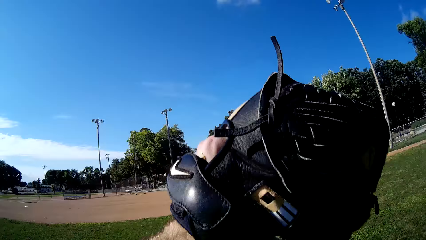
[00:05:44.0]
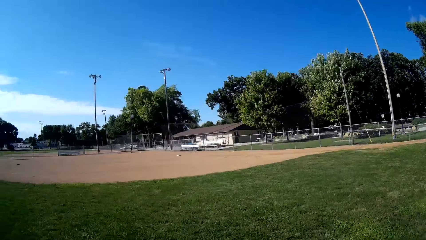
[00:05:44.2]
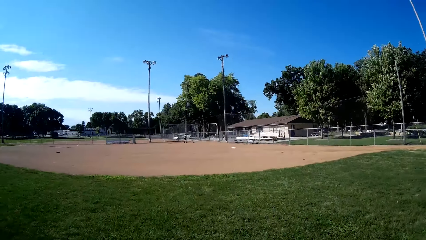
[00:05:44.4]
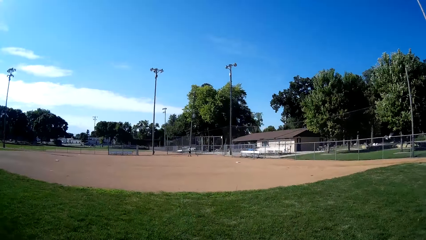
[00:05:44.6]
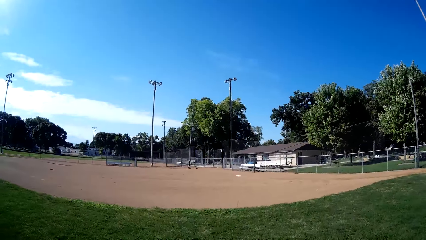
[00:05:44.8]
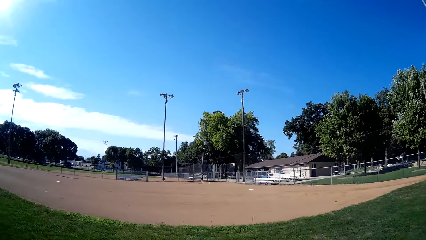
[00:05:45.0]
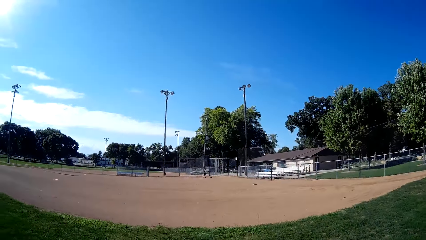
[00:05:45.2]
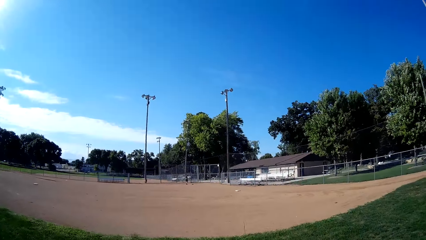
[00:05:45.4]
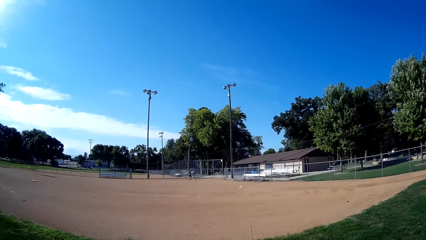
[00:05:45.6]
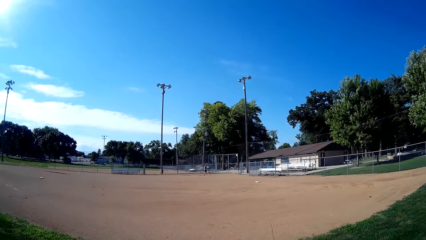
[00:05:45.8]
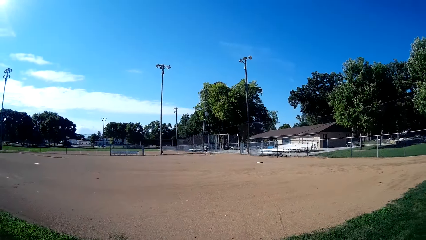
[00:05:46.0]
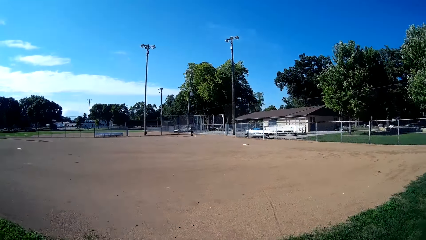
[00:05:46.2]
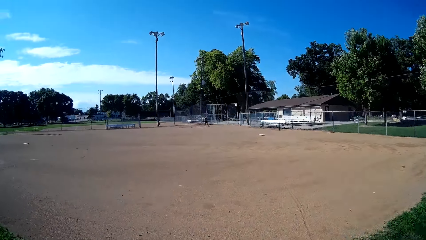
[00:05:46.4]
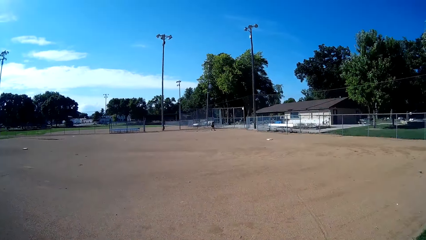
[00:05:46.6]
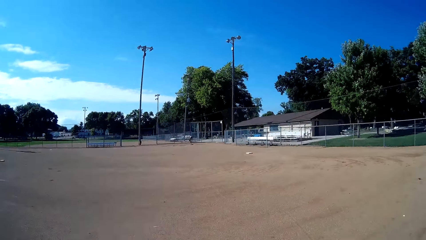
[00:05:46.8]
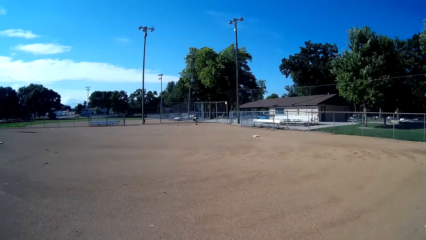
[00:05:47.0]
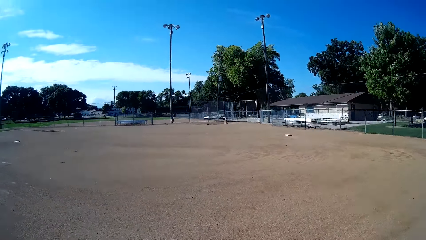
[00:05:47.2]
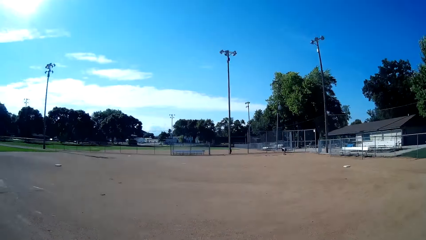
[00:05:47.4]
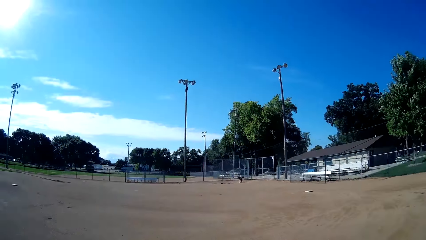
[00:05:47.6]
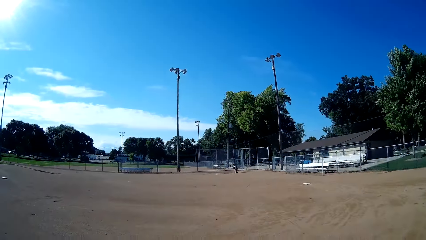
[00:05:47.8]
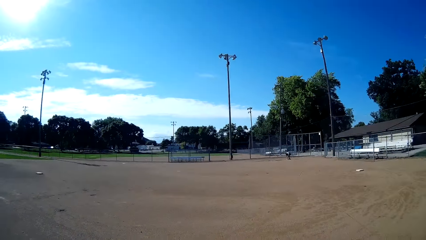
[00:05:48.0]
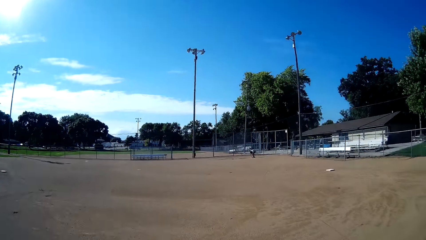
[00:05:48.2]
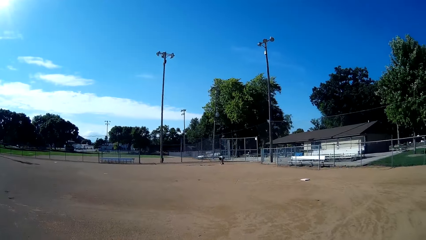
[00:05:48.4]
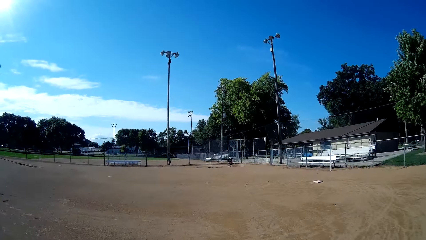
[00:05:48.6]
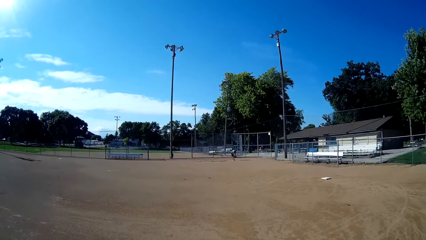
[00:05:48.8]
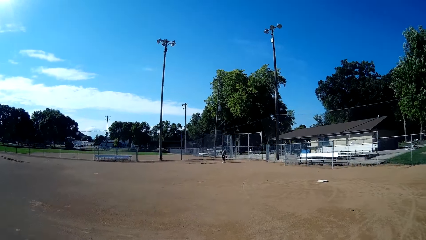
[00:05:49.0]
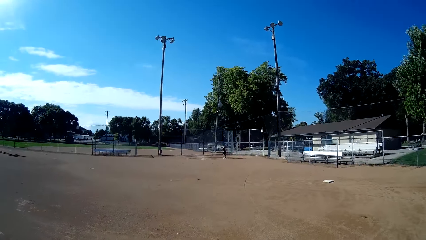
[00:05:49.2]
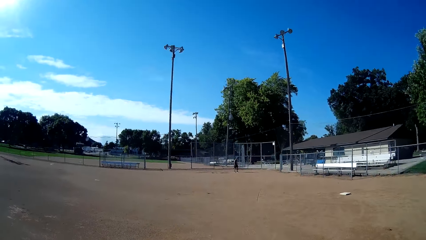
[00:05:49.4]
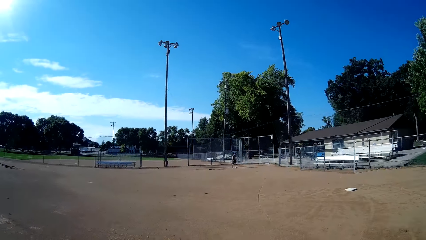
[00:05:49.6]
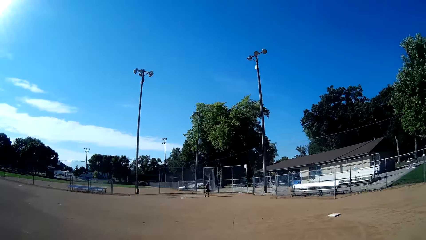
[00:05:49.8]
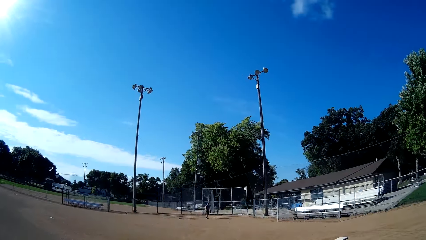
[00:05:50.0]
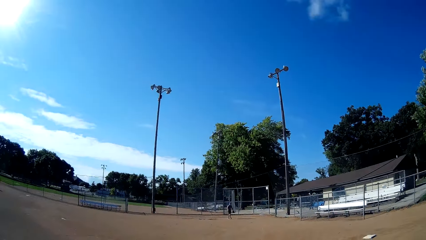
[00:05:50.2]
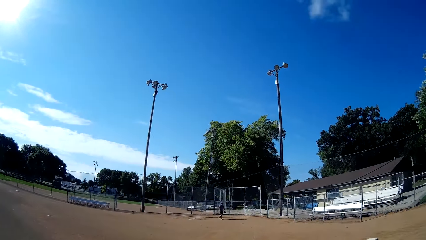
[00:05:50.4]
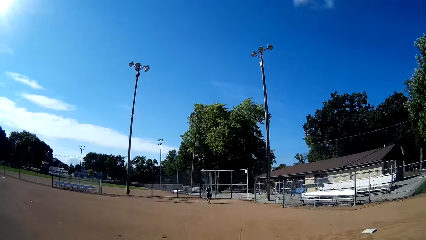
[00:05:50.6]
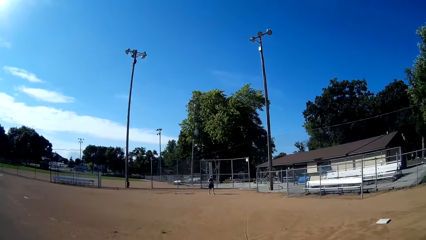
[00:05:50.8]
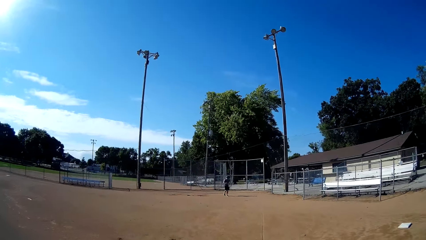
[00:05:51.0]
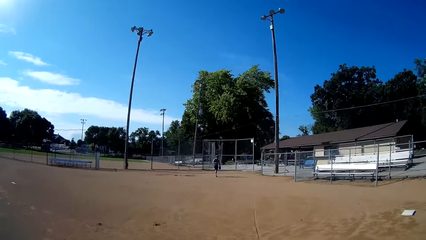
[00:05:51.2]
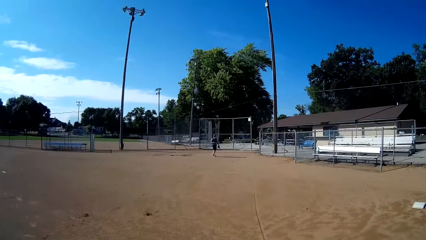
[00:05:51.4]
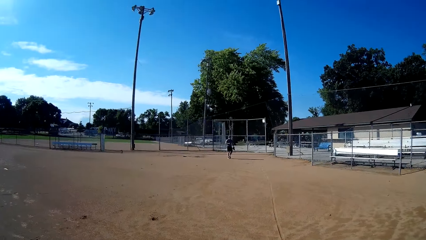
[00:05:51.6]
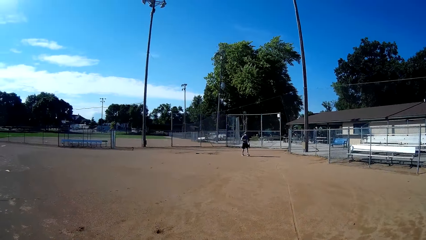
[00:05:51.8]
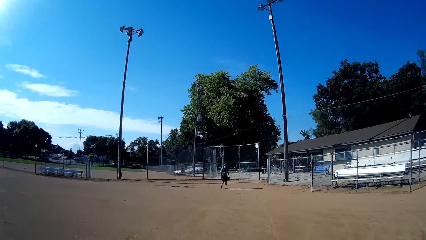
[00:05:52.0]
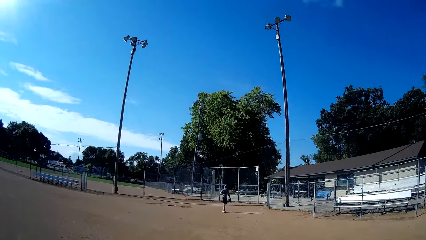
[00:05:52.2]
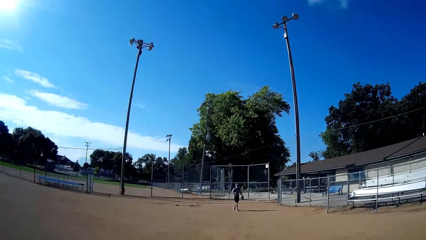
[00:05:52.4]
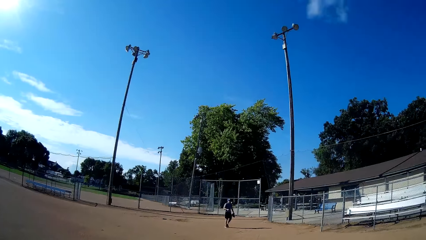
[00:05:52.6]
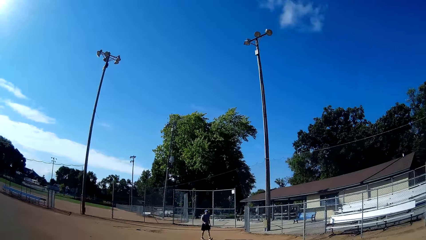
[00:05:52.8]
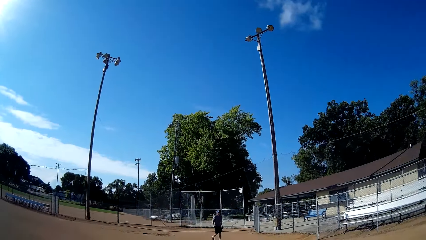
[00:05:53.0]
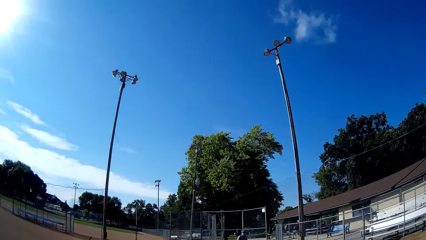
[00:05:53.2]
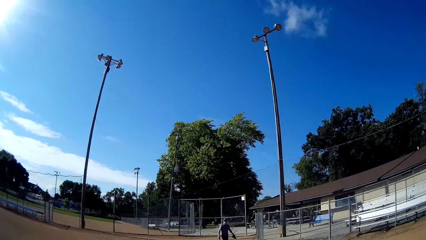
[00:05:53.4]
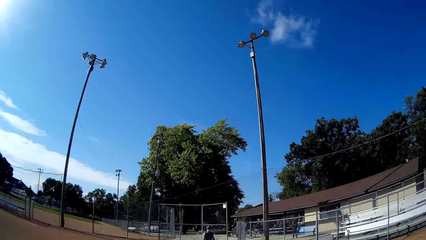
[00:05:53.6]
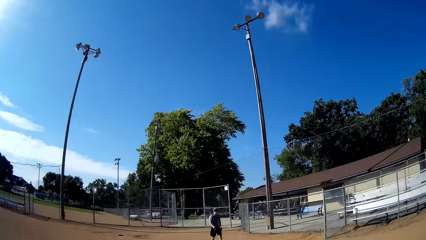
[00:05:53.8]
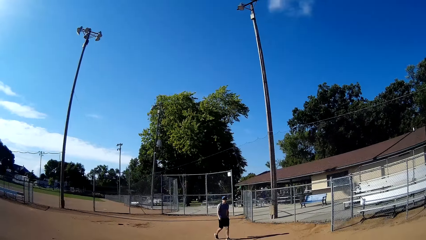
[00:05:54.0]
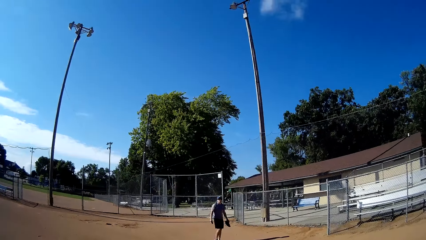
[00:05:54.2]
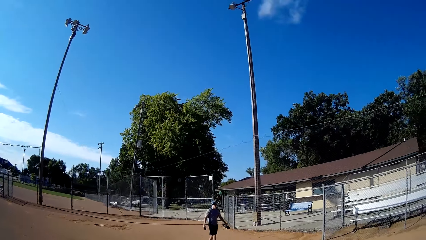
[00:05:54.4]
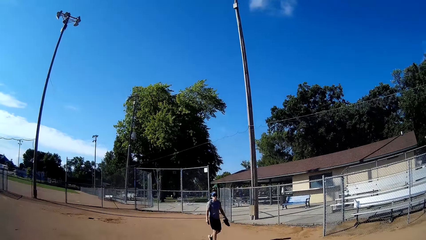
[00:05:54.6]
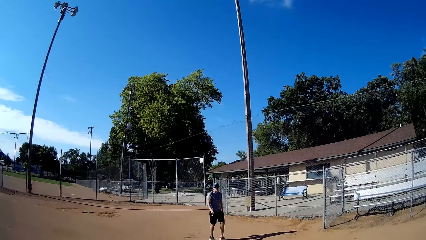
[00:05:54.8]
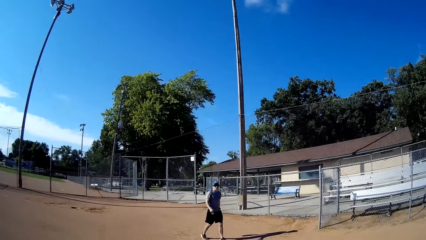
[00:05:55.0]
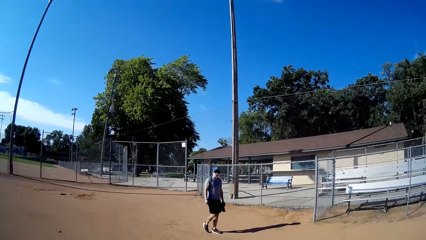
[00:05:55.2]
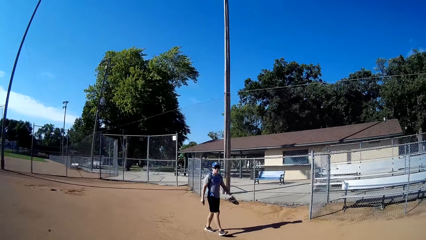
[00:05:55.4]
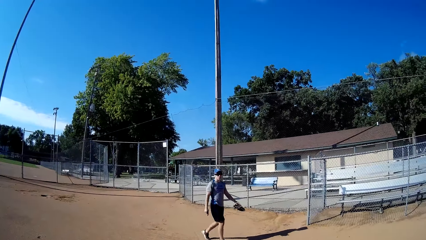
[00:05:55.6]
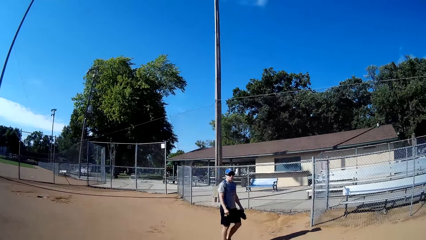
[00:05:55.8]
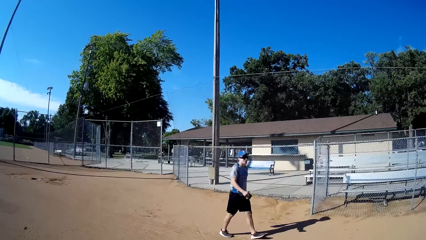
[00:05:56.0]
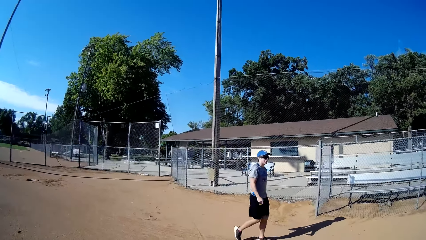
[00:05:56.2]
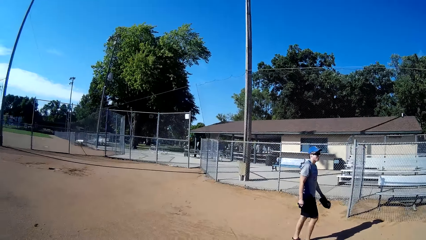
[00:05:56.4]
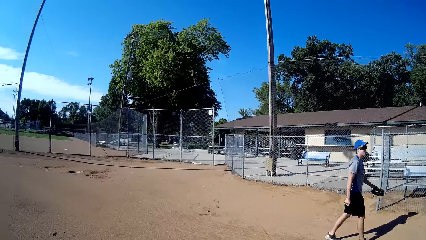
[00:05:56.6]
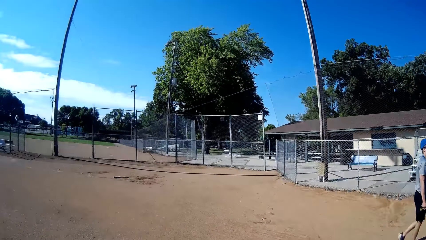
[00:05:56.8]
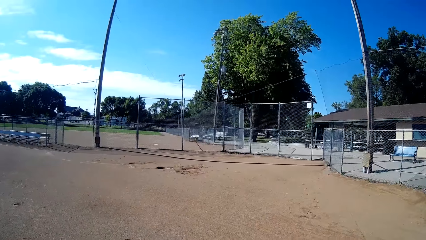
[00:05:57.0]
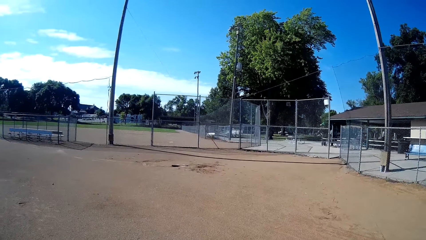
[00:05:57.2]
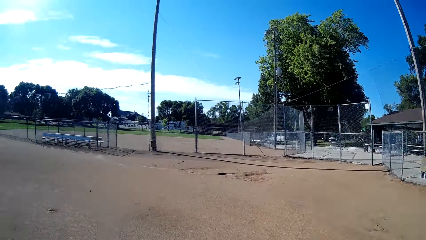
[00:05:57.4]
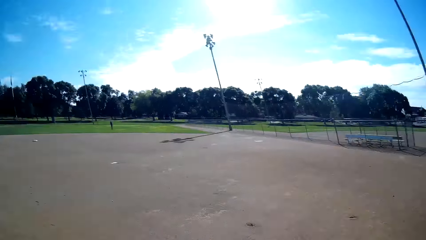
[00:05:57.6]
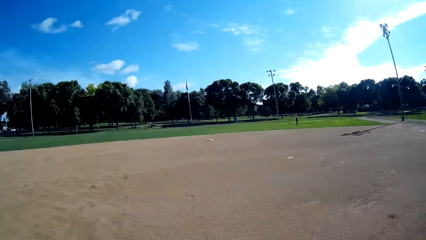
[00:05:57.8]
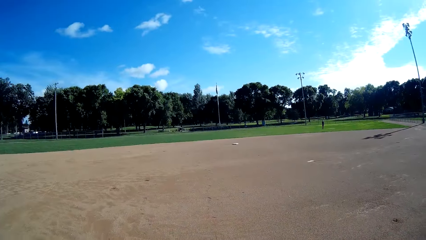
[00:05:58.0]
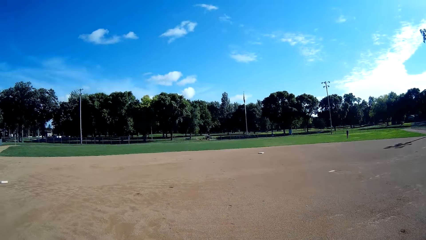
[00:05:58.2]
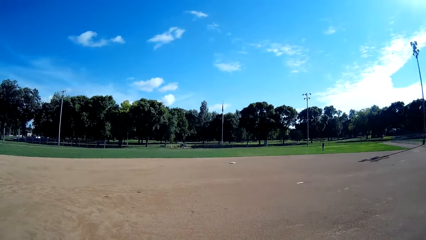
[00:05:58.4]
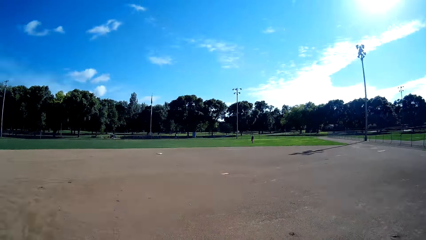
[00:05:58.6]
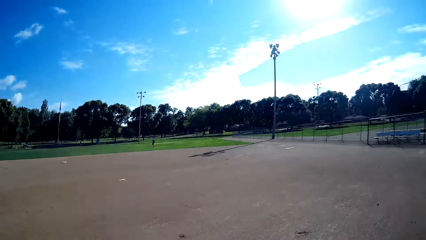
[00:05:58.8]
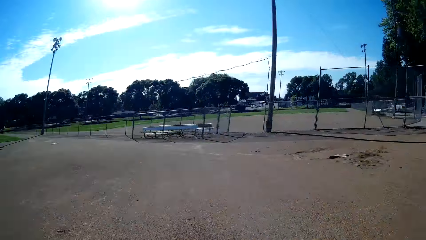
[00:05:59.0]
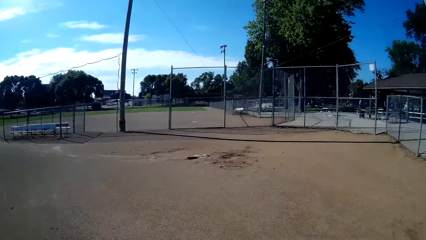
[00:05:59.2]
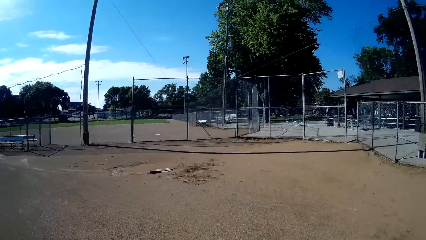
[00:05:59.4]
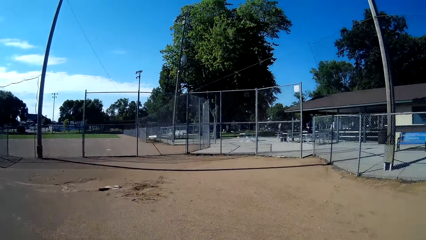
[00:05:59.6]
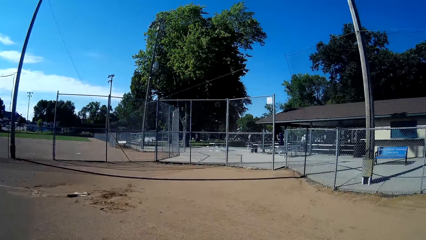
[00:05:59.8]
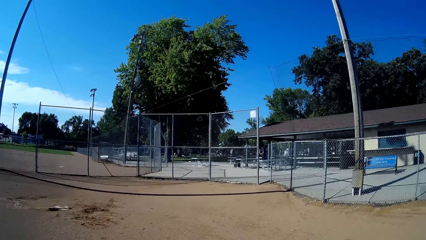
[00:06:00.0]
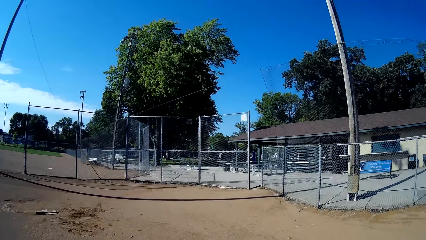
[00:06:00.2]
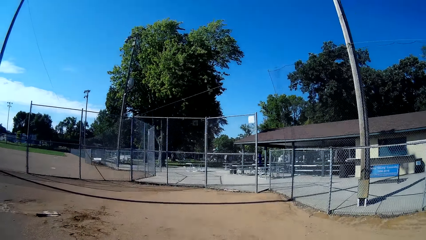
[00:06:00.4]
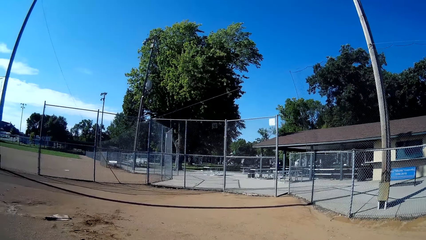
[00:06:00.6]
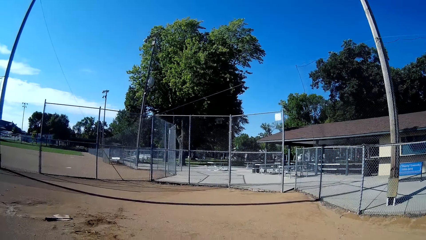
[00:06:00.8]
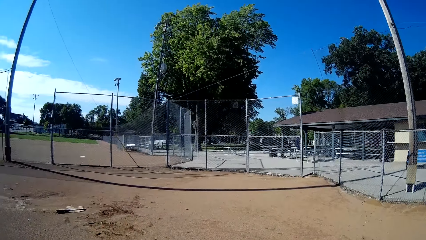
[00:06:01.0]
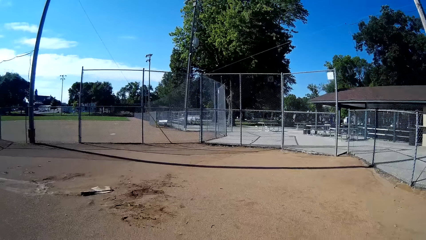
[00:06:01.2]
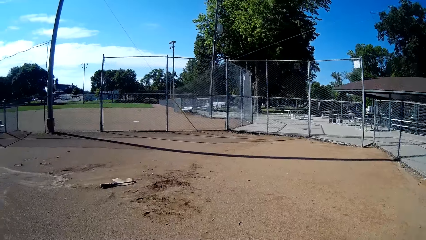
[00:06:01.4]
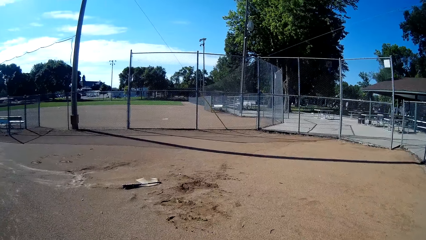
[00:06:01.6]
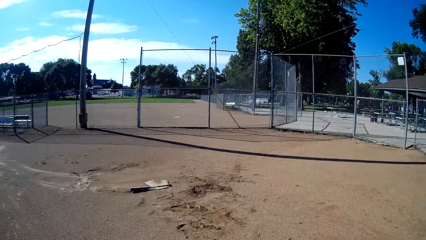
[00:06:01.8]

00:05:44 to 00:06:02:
A man throws the baseball to the camera wearer. The camera wearer catches the baseball with the baseball glove. They kick the baseball with a baseball bat. They walk towards the man. The man walks on the baseball field. The man walks towards the camera wearer. The camera wearer interacts with the man. They walk around the baseball field.
